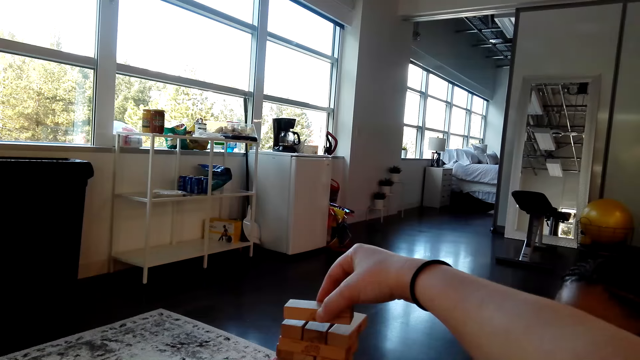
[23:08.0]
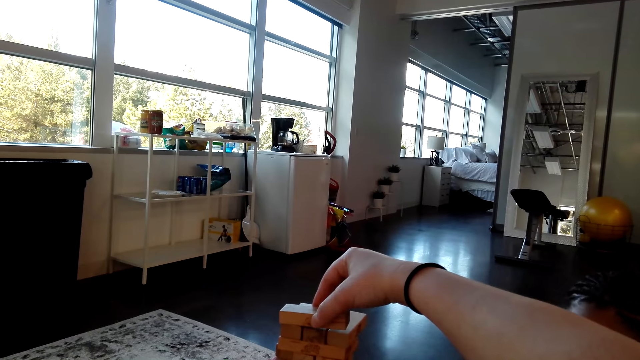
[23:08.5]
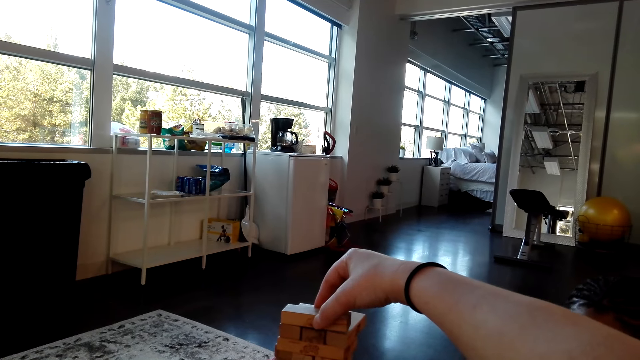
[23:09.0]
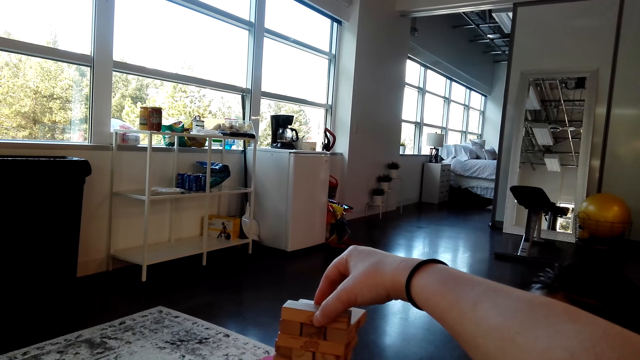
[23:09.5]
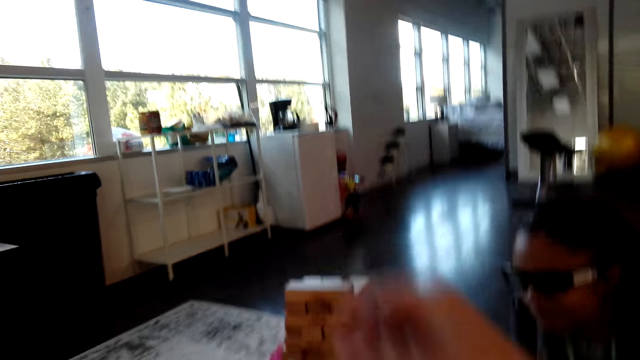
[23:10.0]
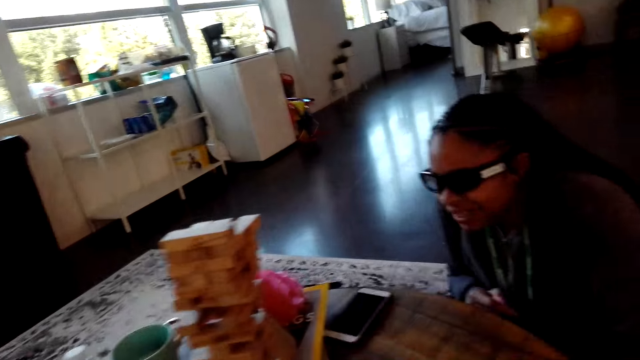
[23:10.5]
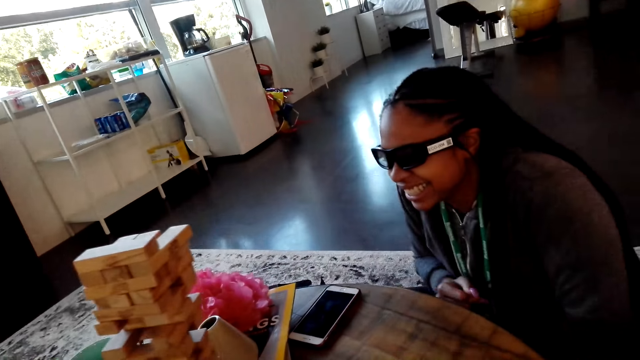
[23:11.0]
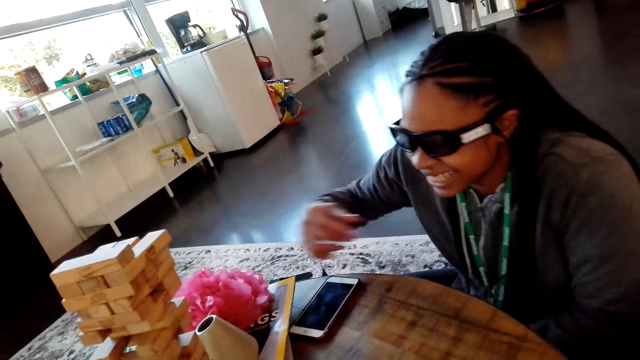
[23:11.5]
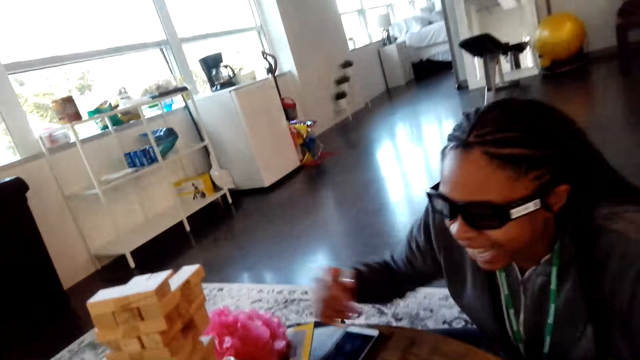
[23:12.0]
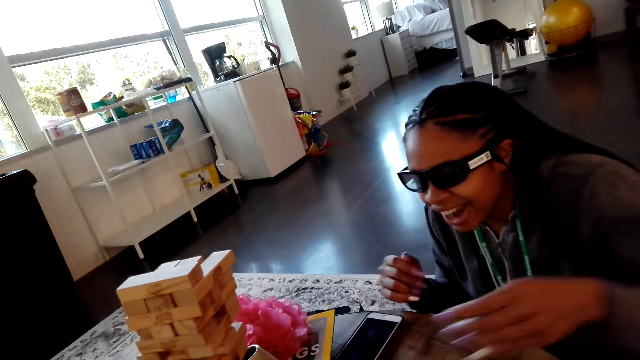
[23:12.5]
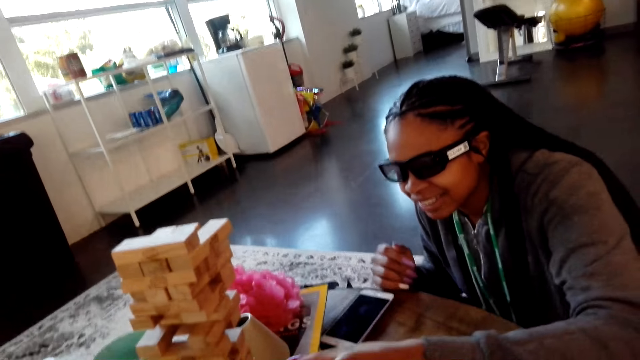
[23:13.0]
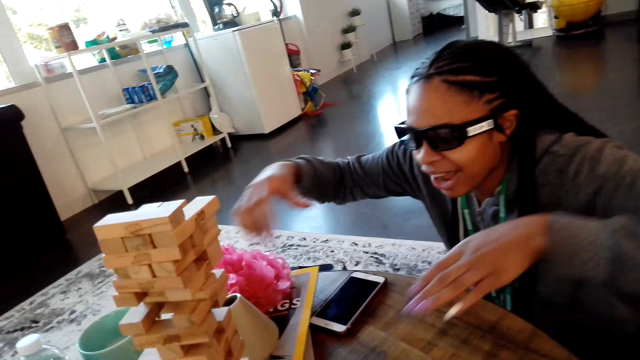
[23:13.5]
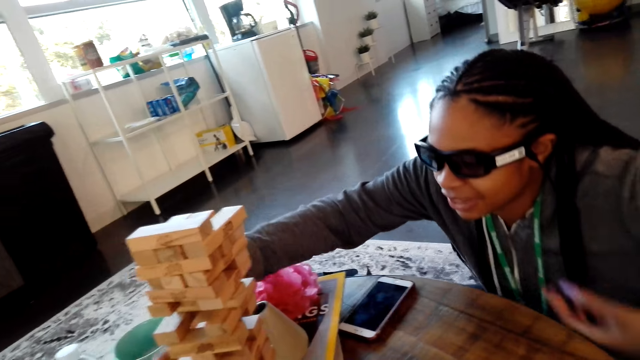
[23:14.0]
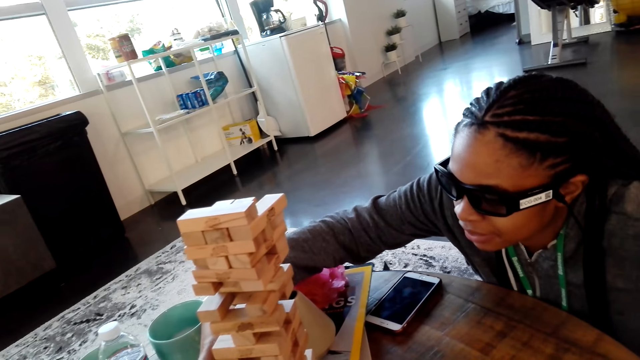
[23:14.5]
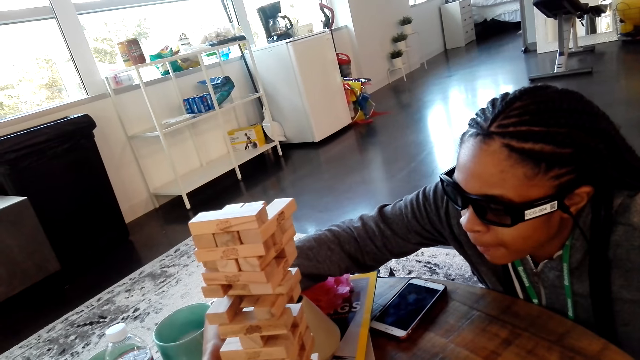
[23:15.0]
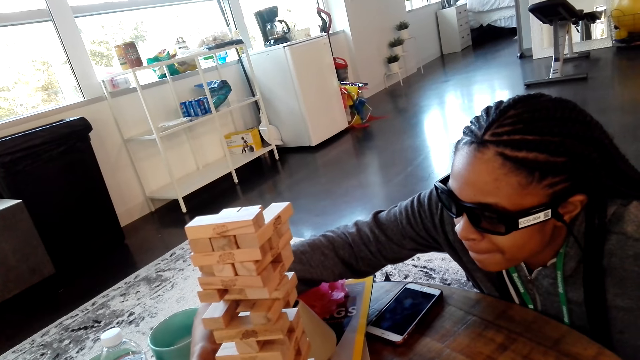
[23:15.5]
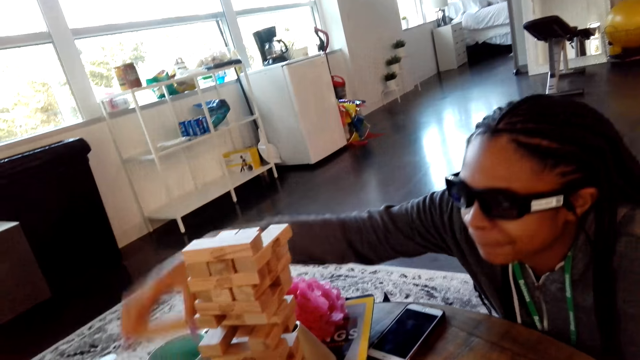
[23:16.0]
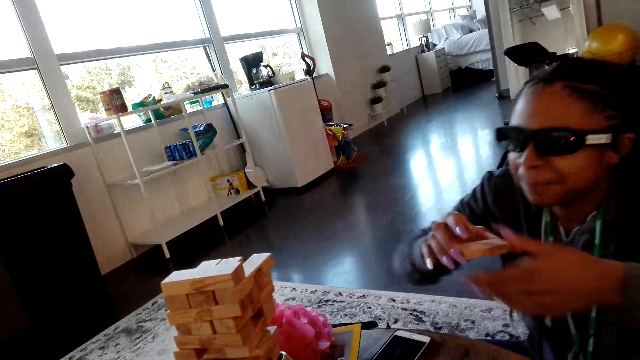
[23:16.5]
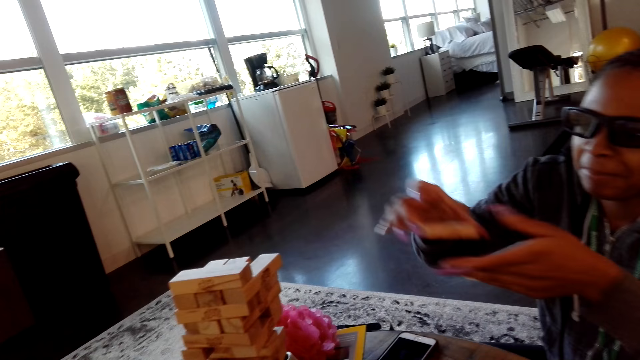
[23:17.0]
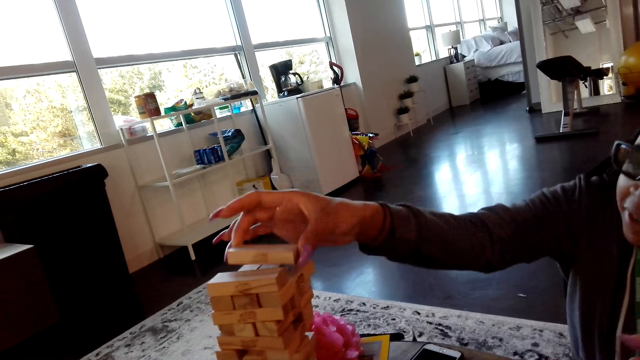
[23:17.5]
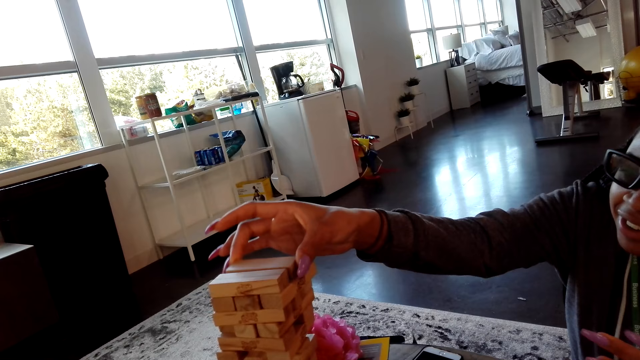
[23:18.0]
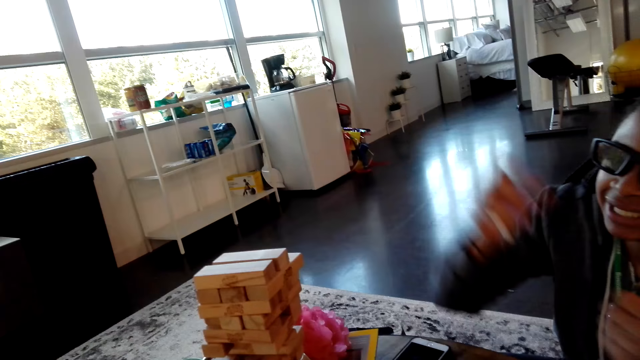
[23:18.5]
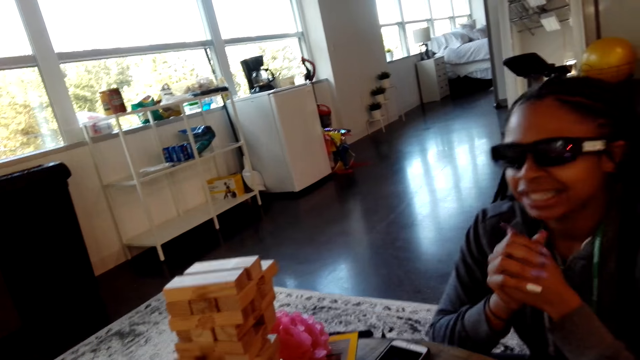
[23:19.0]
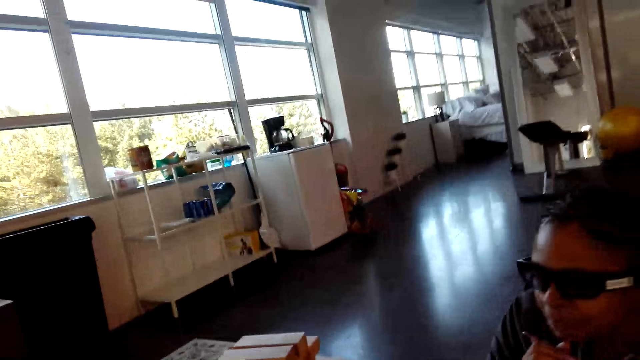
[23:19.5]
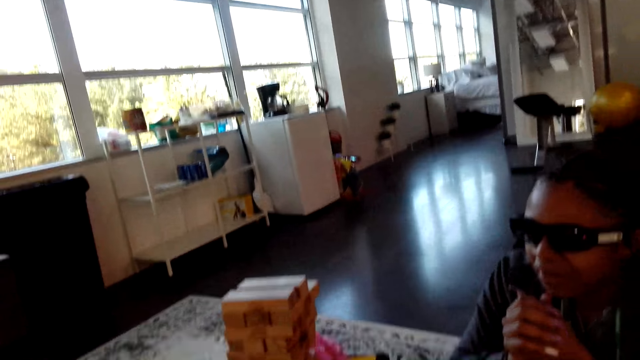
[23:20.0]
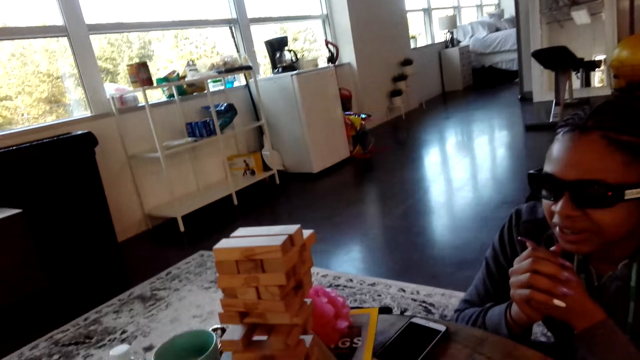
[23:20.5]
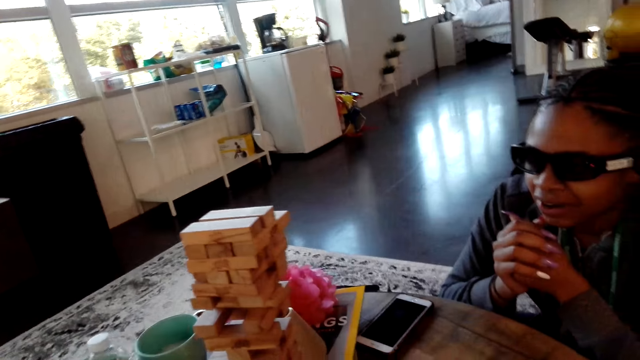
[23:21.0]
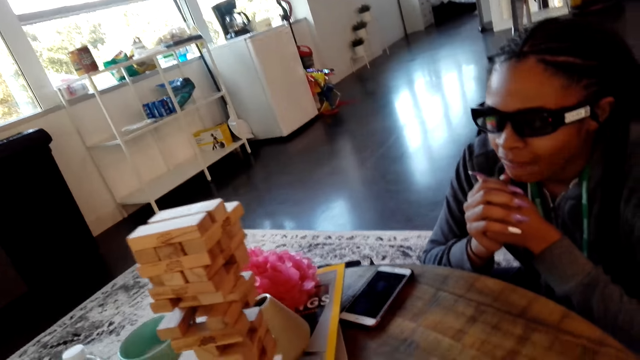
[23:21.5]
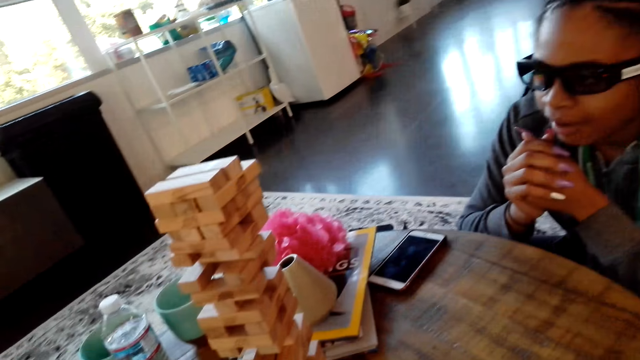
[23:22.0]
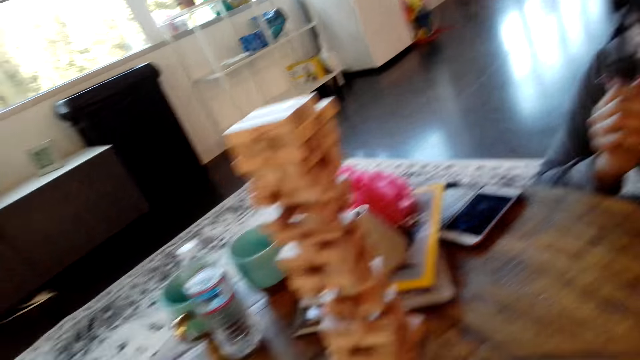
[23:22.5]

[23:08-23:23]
The camera wearer drops a wood. A woman moves her hands. The woman removes a block. The woman puts the block on top. The woman holds her hand.

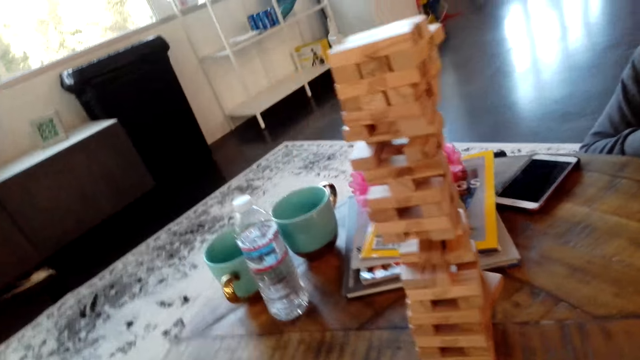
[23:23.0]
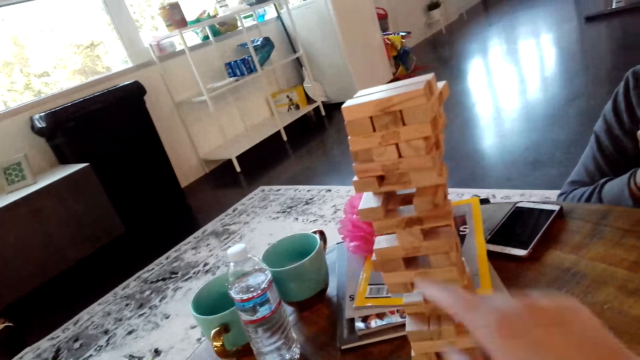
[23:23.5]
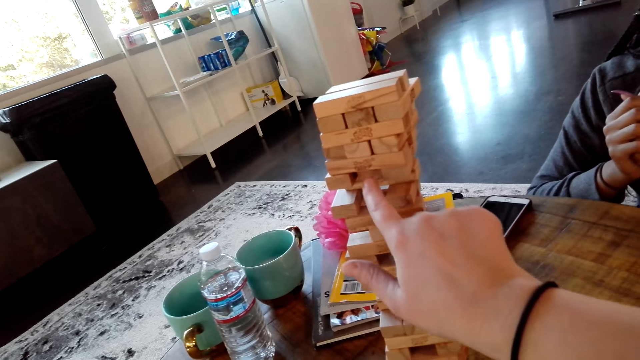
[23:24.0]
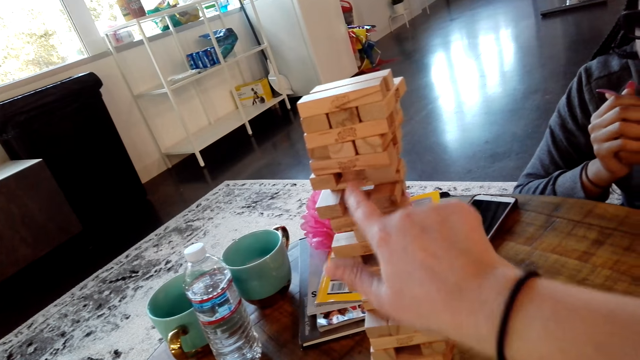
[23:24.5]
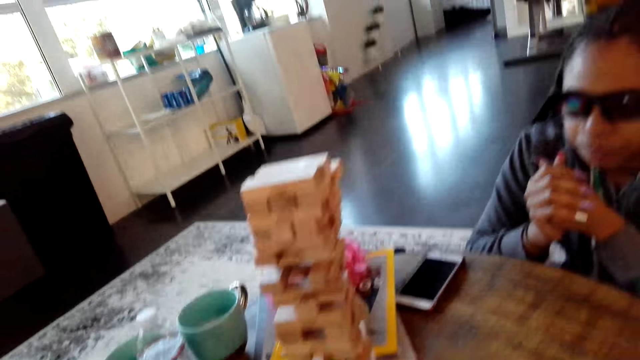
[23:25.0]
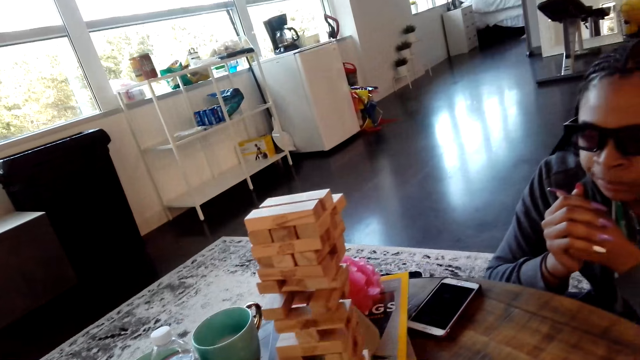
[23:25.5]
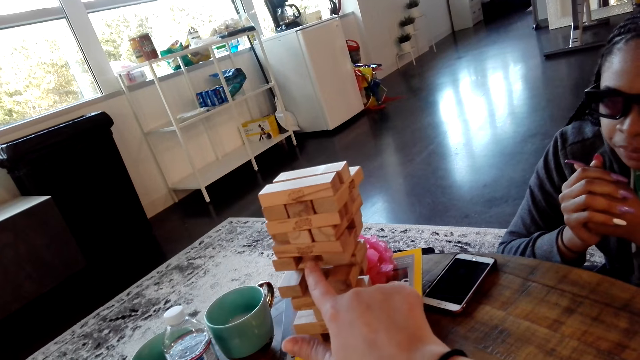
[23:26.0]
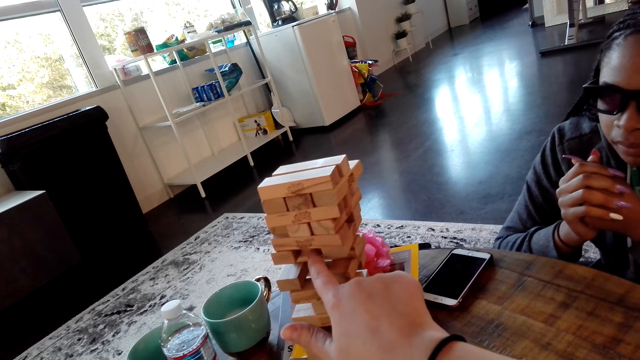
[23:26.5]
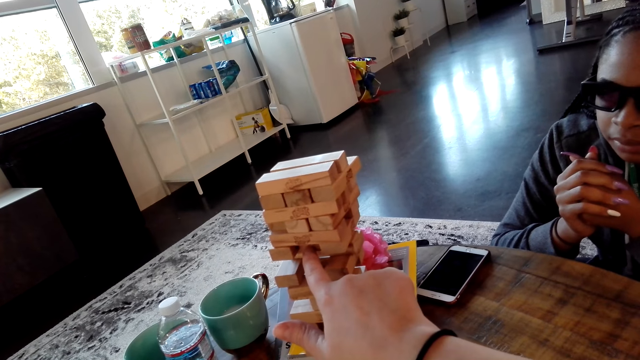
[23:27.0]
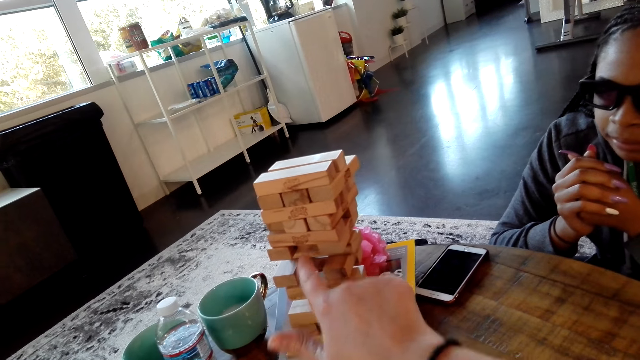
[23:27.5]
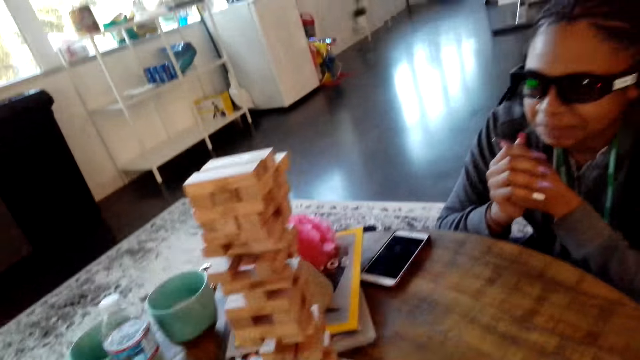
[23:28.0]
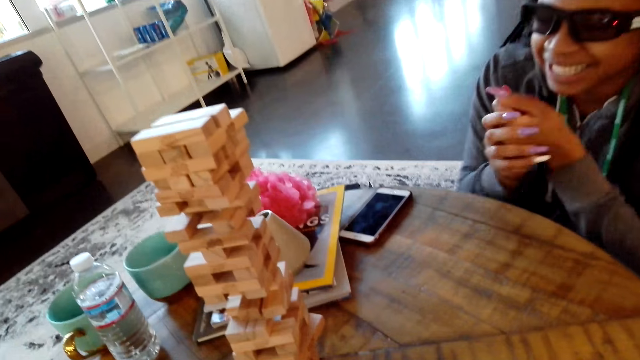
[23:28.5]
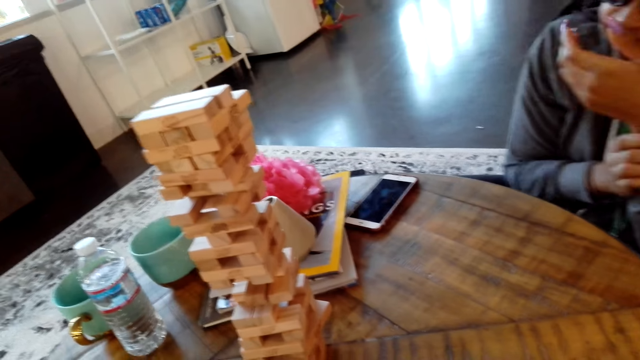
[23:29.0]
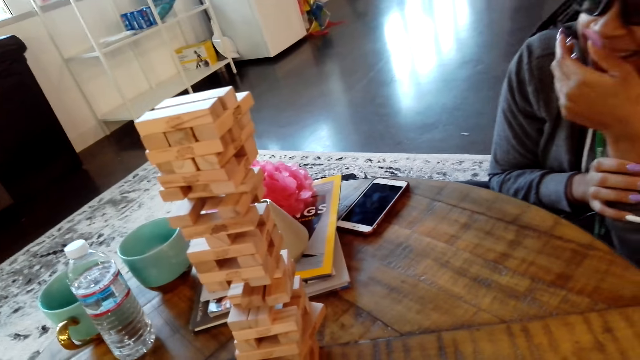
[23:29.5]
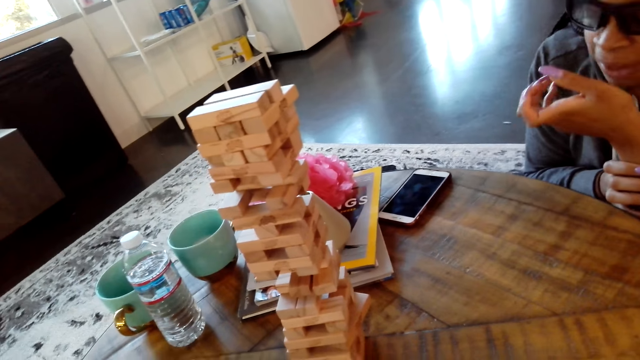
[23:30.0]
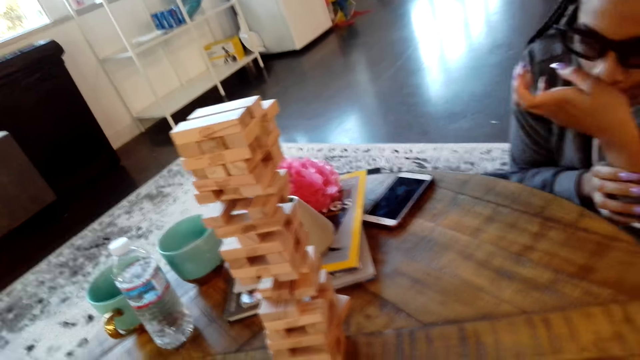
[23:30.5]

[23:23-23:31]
The camera wearer points at a block. They look around.
